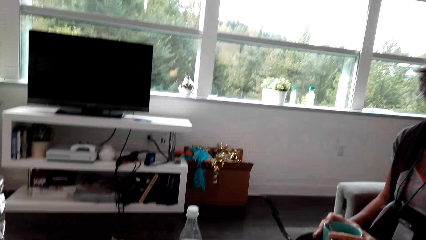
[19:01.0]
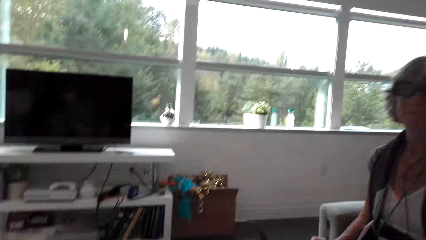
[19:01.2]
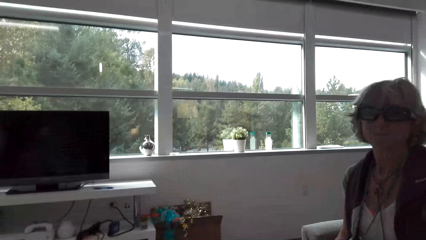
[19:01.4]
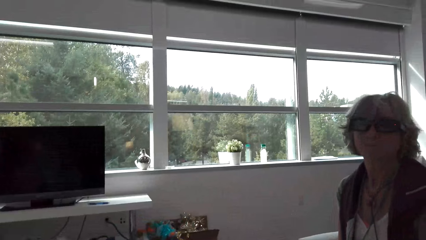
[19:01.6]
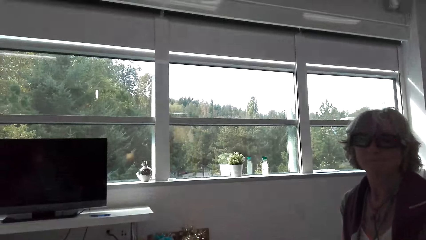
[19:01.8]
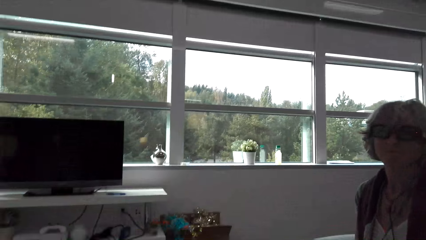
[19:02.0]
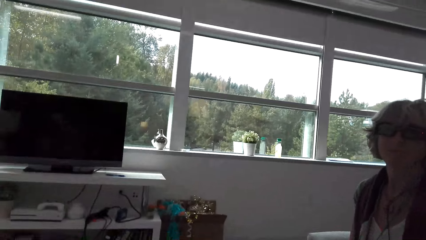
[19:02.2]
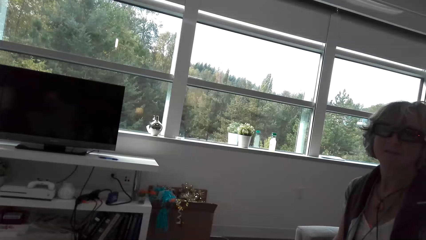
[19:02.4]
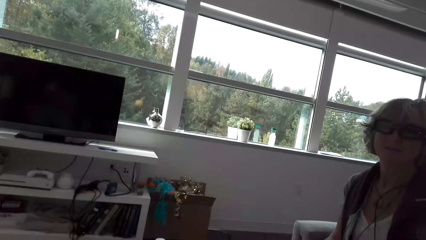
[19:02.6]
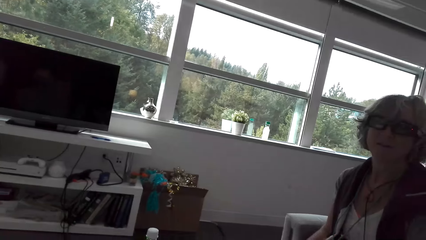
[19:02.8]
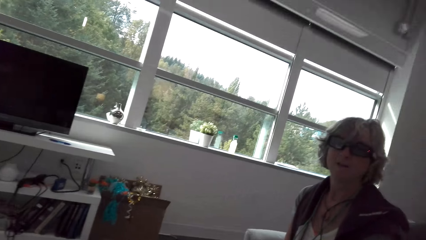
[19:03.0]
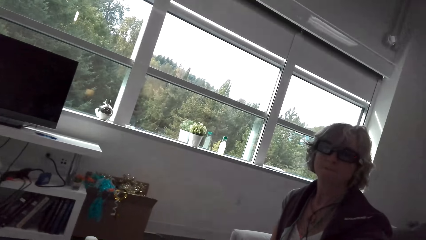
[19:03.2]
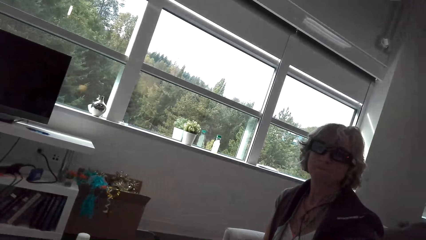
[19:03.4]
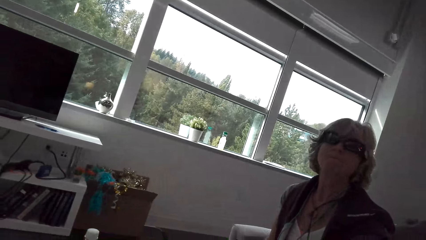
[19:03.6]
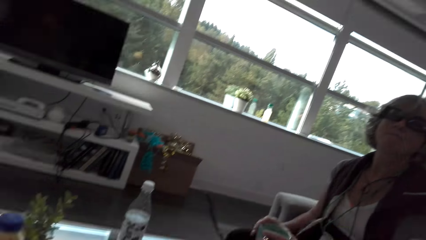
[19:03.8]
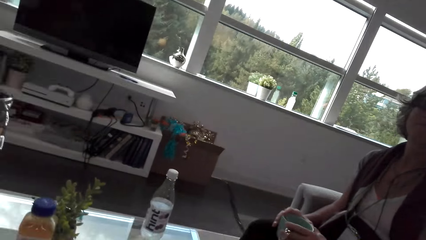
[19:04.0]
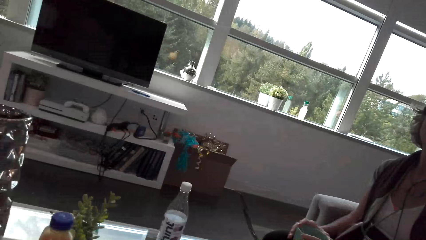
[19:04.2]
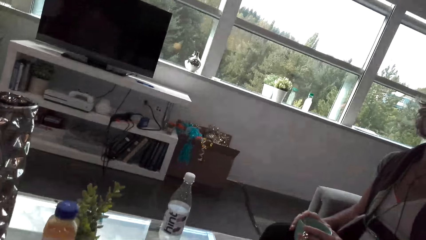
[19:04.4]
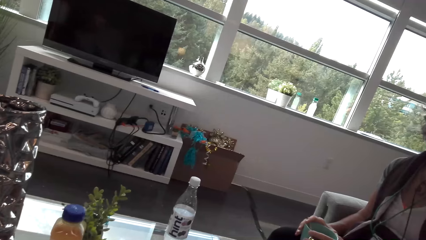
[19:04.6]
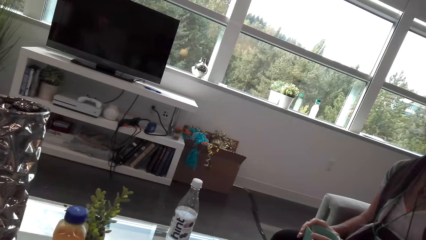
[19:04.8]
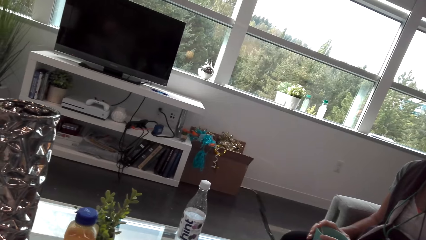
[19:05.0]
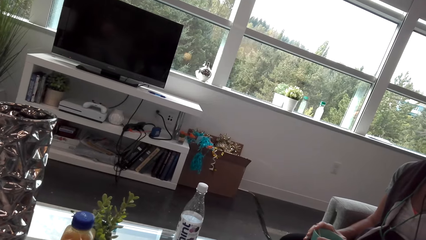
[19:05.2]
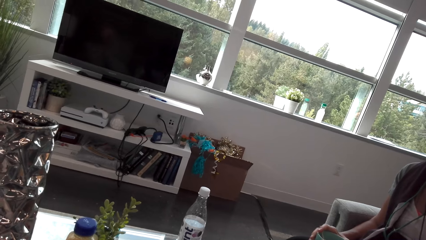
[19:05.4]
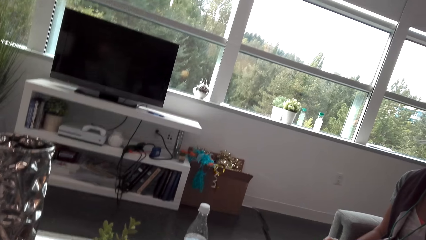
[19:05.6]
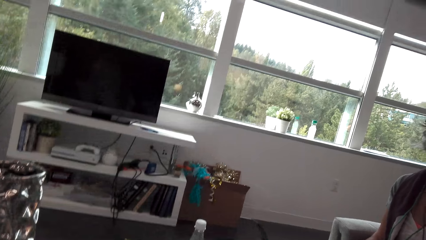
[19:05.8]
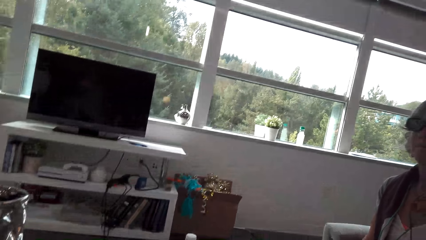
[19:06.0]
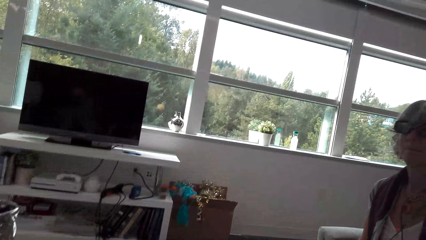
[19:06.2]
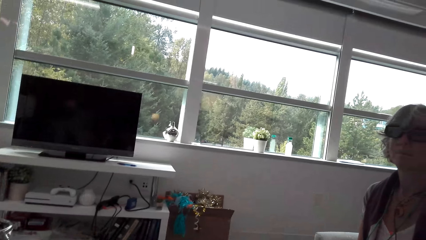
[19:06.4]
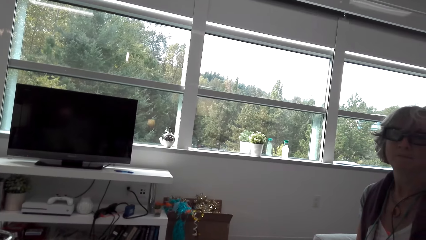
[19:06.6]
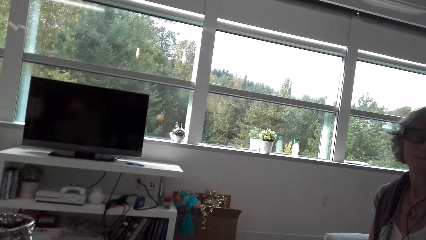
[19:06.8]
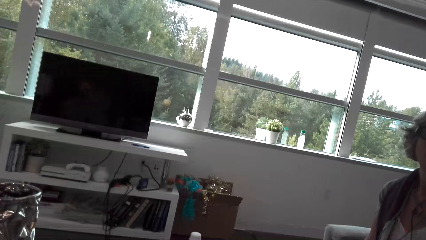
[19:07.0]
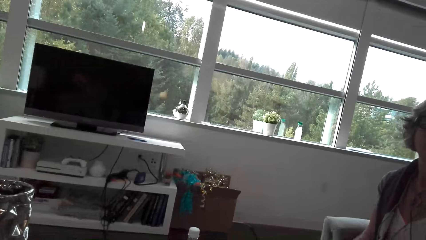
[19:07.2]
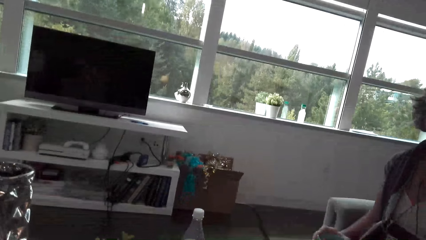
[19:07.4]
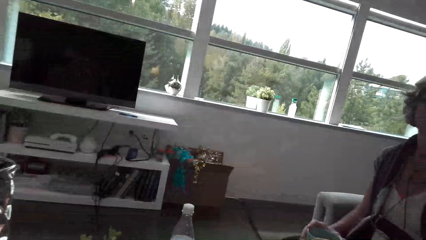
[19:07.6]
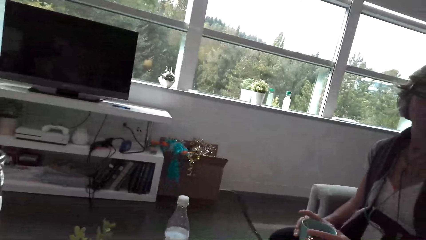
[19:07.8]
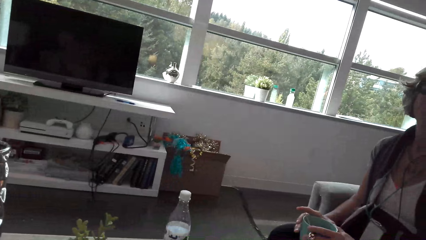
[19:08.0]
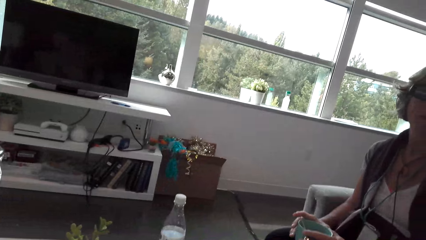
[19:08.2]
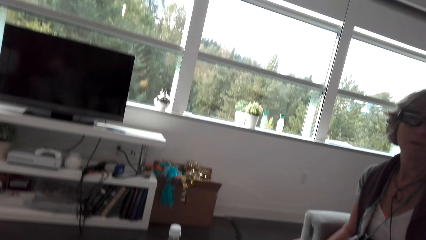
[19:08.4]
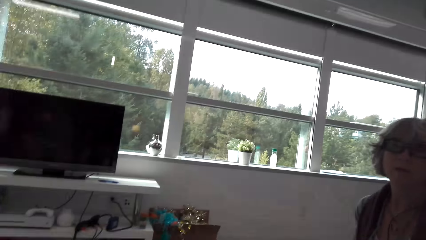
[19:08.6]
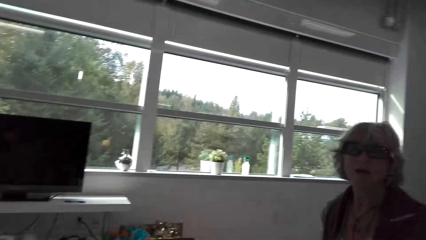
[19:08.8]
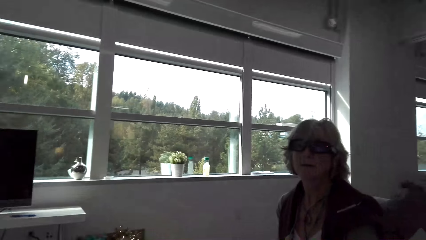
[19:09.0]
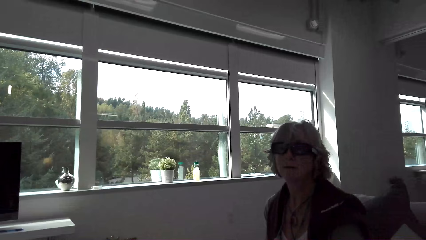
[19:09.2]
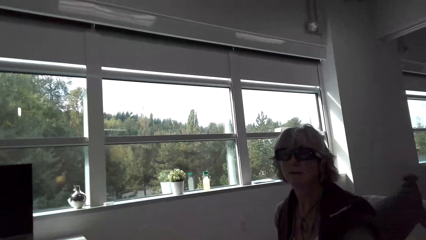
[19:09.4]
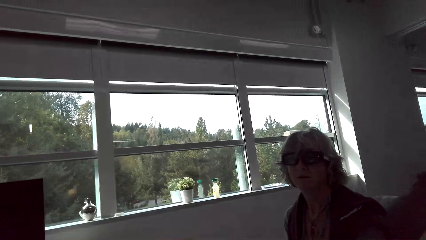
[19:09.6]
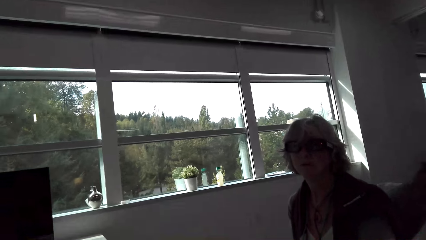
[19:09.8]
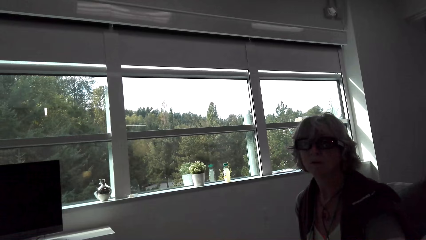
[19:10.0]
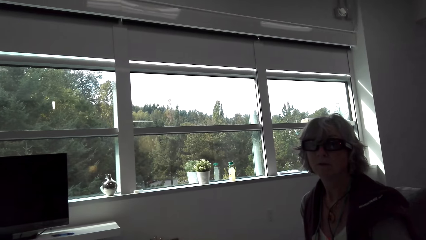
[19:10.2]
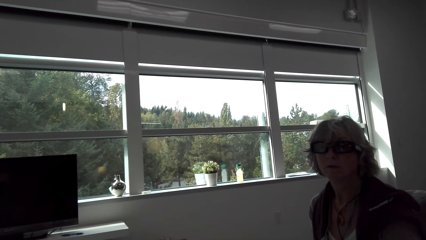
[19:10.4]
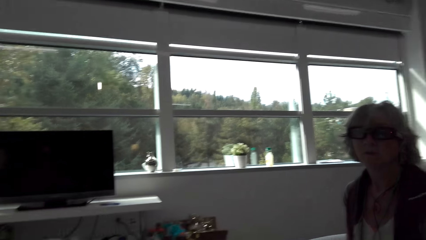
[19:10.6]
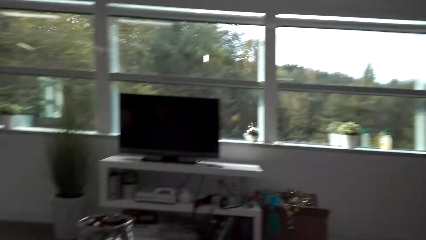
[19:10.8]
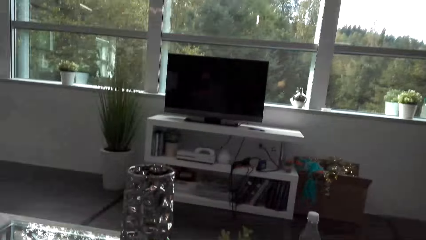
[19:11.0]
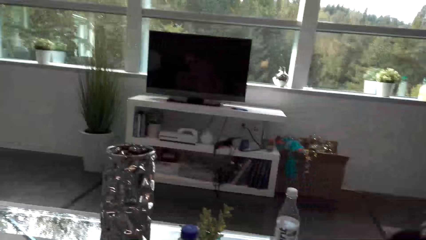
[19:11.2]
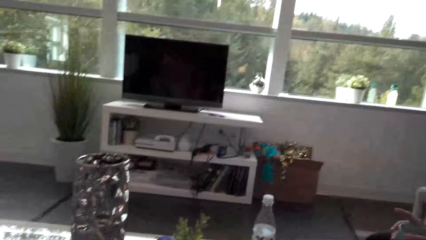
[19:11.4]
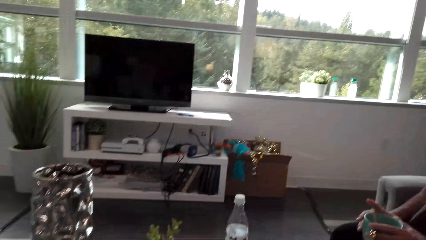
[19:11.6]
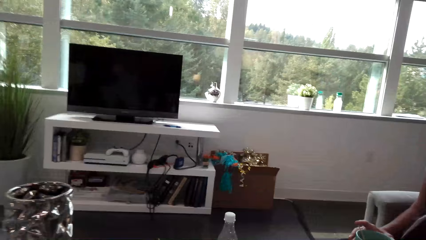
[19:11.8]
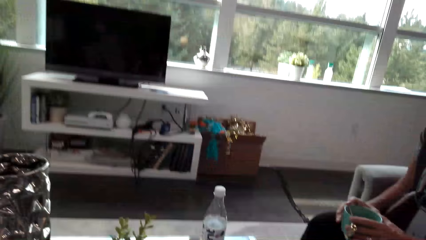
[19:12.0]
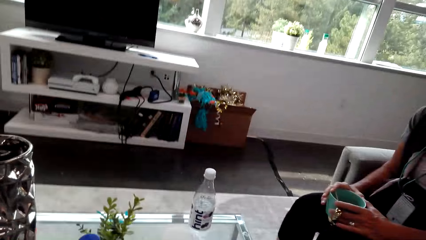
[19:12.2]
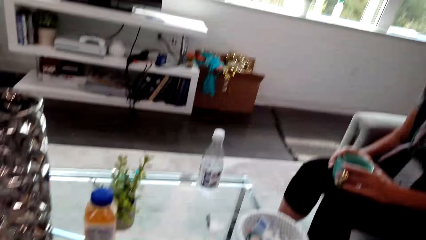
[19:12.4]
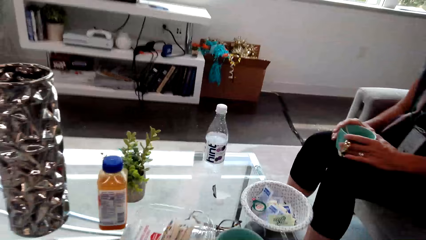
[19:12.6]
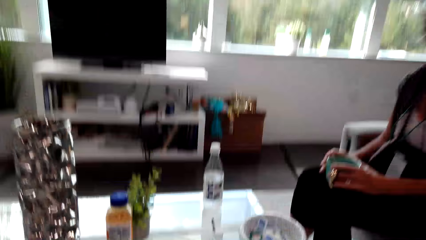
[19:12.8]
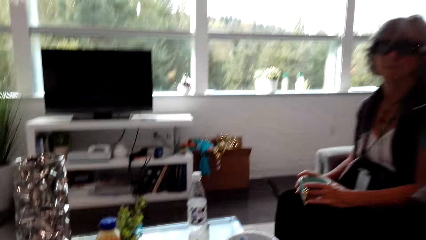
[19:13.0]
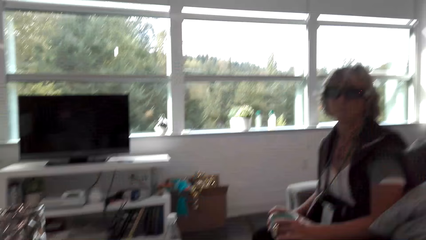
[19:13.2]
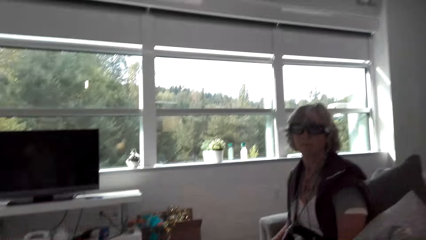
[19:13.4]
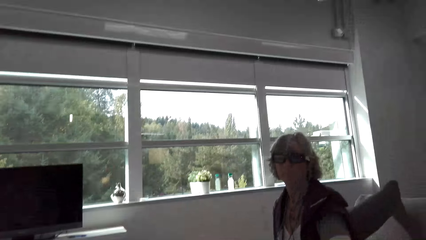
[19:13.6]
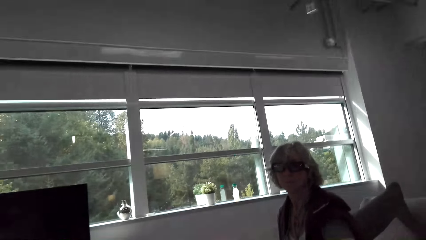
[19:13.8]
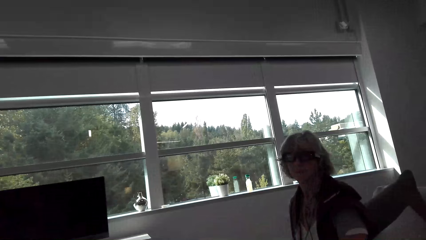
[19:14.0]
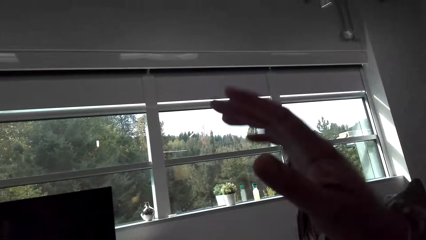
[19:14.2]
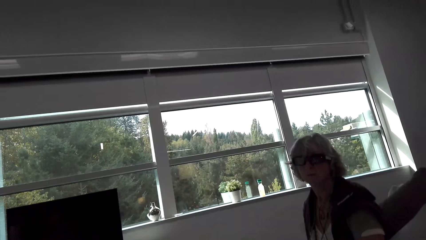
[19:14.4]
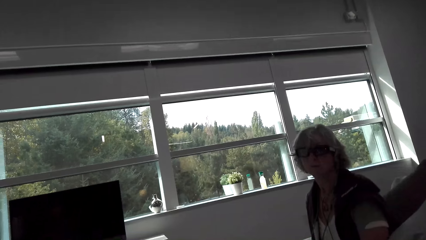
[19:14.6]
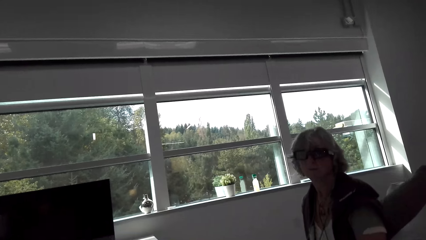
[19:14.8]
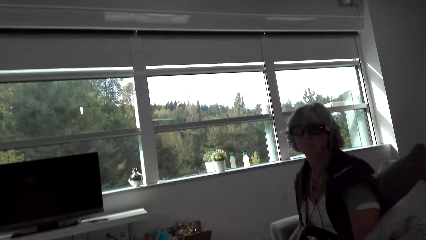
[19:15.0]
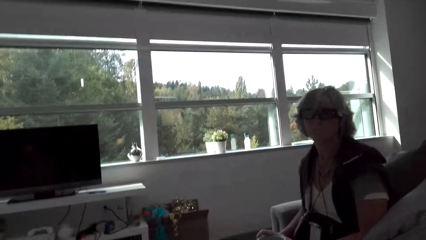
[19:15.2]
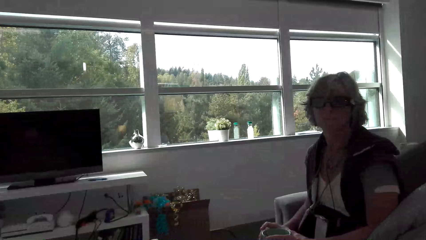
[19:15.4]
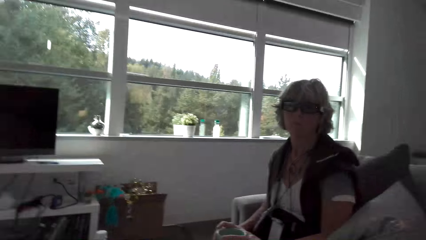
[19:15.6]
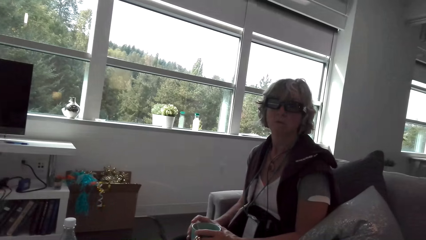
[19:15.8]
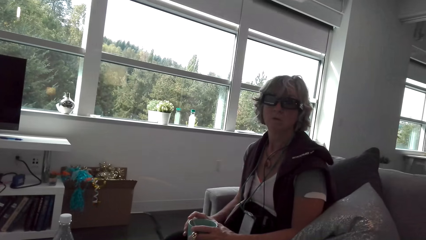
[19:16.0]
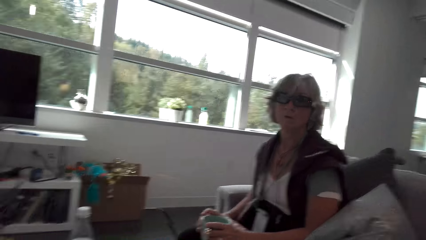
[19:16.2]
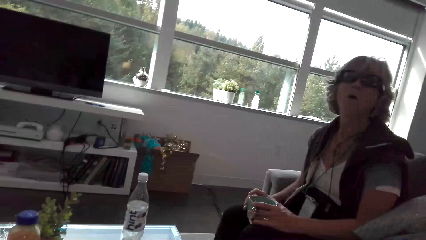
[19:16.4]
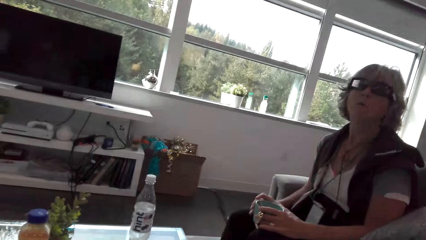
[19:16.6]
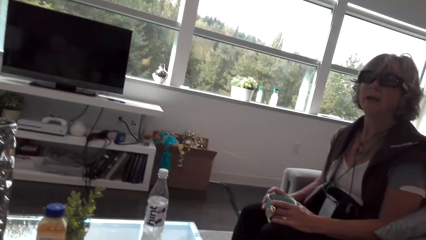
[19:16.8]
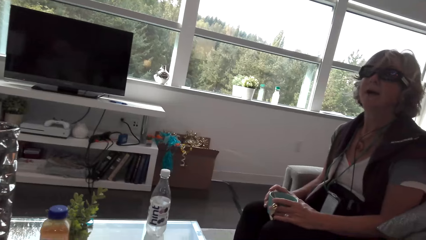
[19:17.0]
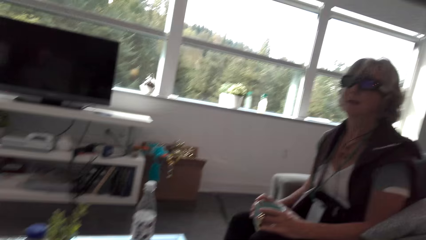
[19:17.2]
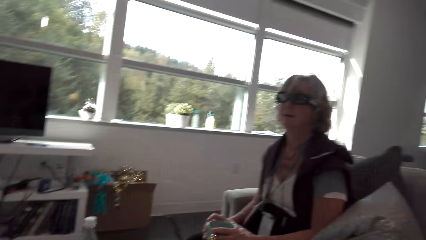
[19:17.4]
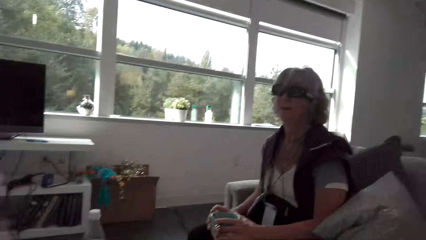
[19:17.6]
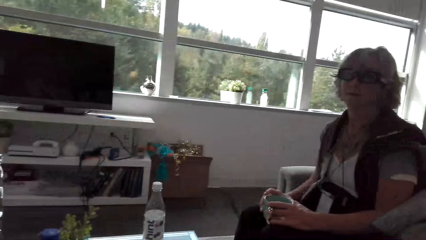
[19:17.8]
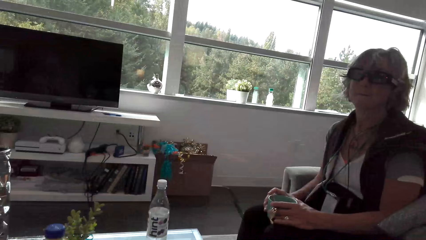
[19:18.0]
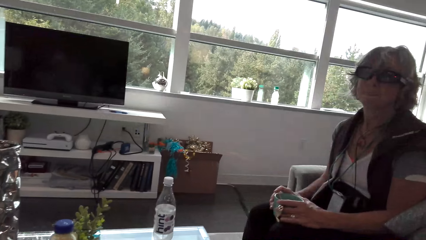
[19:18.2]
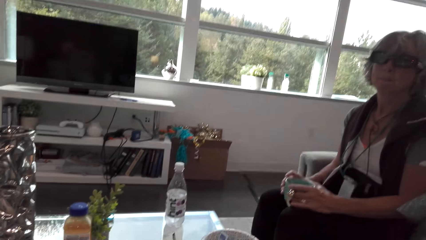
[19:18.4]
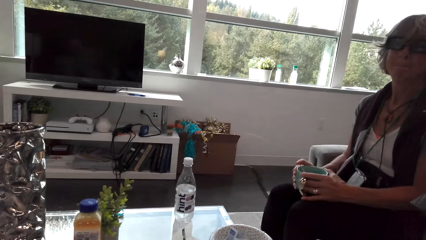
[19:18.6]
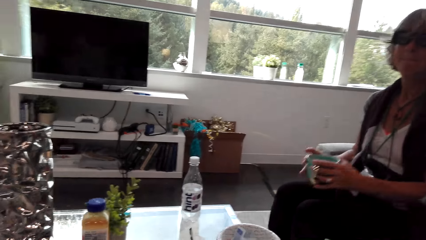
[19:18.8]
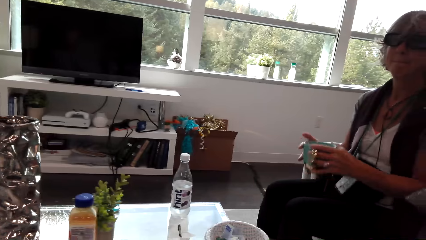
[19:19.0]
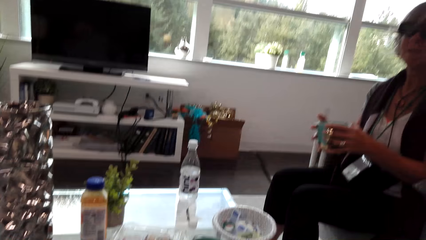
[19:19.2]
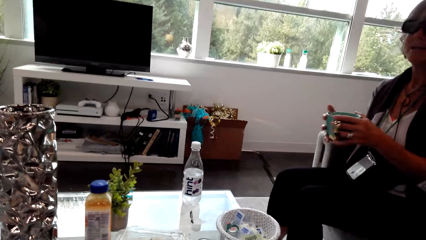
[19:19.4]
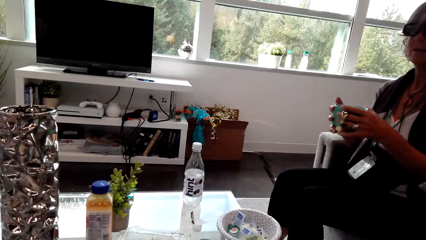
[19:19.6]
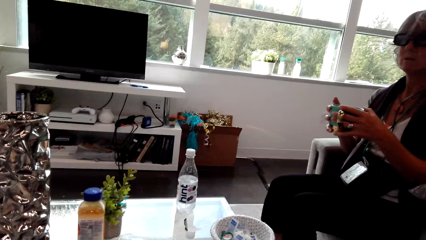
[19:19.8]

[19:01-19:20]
The camera wearer talks with the lady and looks around. The lady looks at the camera wearer. The camera wearer talks with the lady. The lady holds the cup. The camera wearer looks around. They talk with the lady and look around. They talk with the lady, move the hand, and look around. The lady holds the cup with both hands. The camera wearer talks with the lady.
